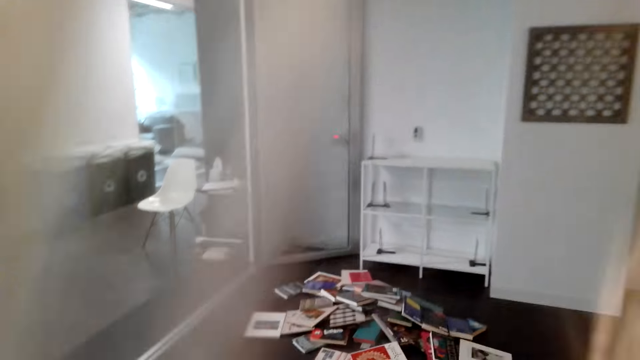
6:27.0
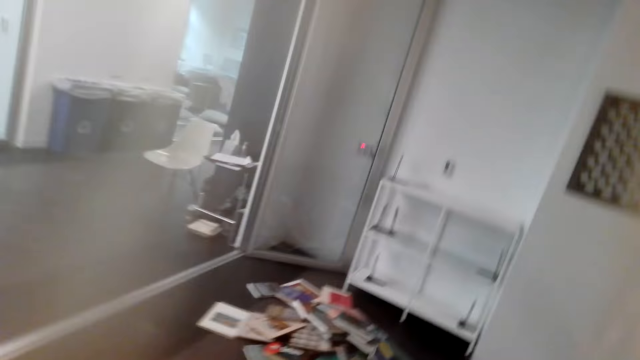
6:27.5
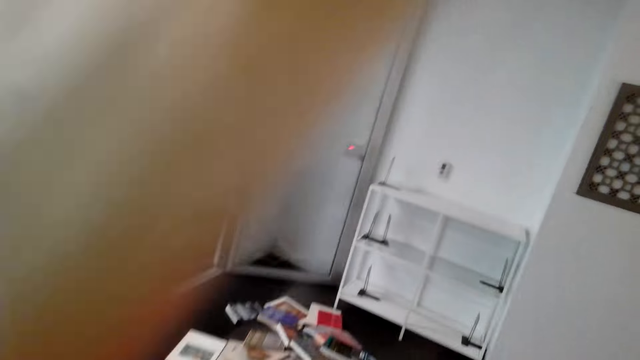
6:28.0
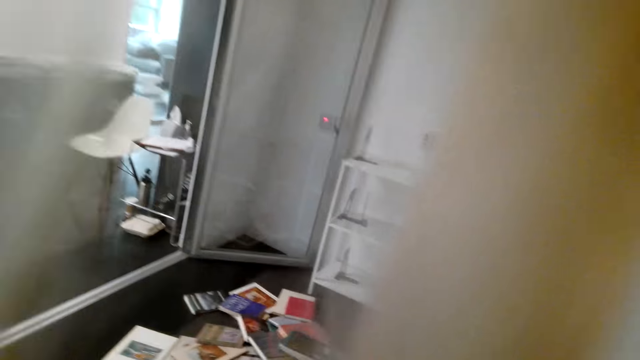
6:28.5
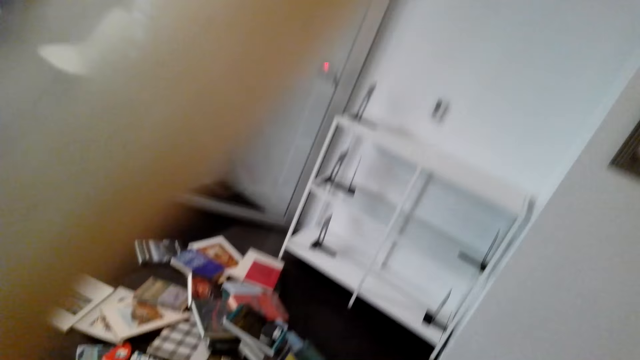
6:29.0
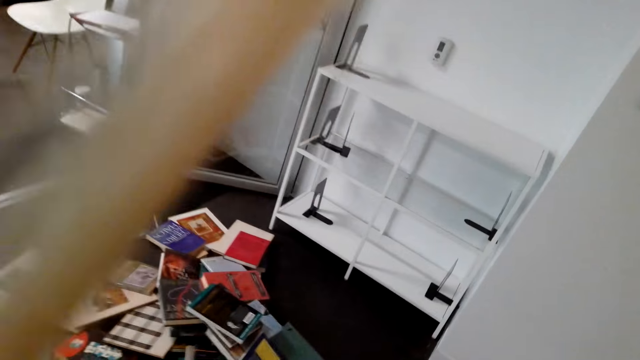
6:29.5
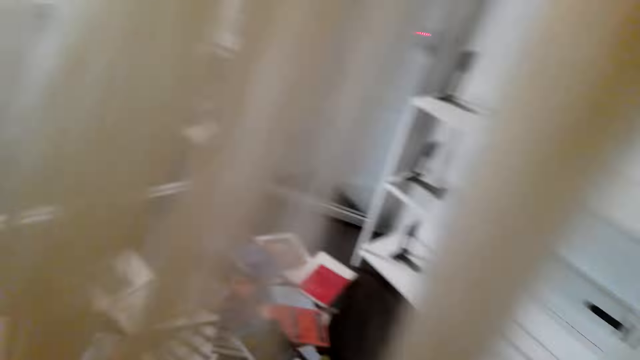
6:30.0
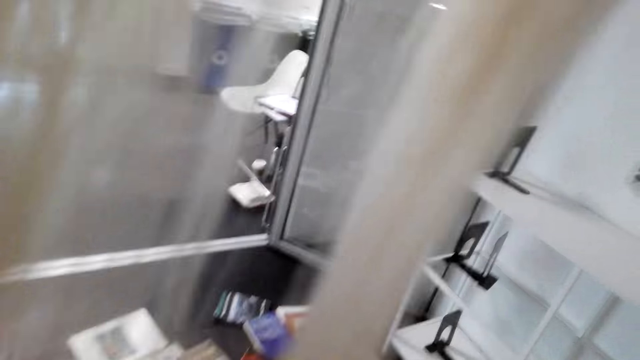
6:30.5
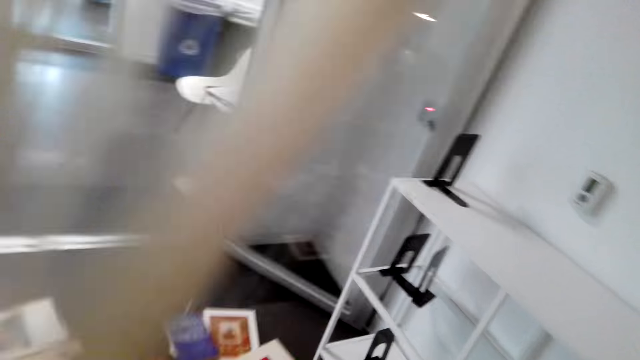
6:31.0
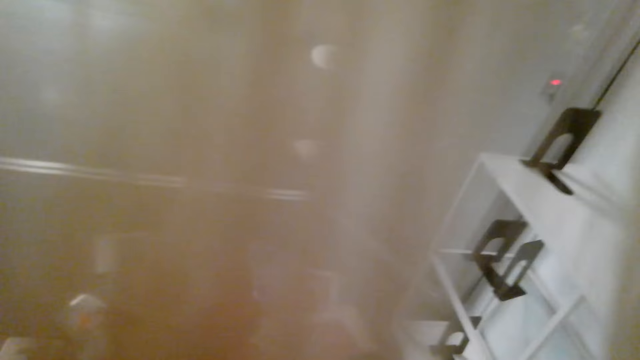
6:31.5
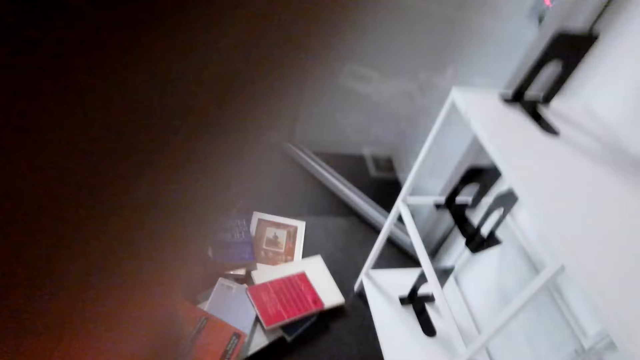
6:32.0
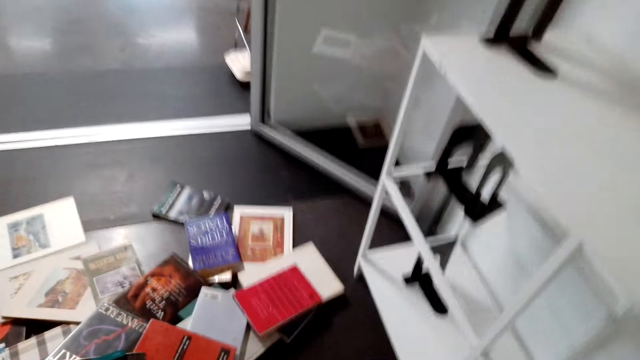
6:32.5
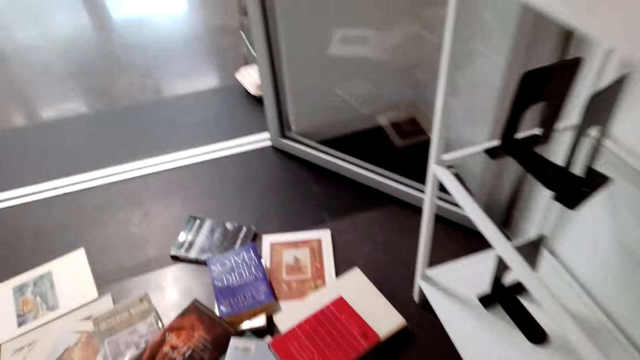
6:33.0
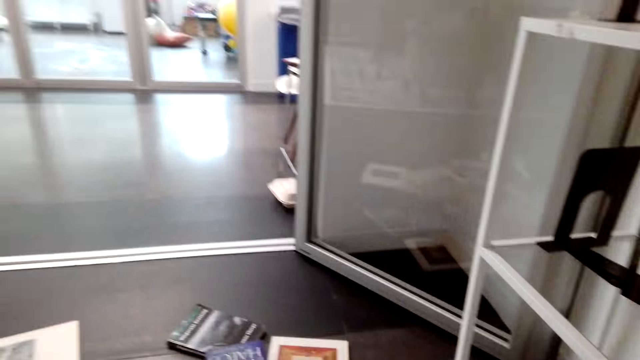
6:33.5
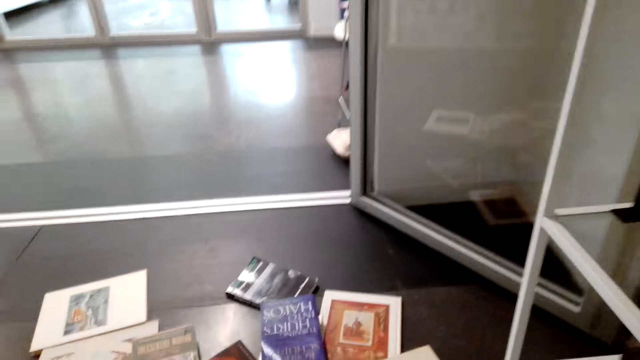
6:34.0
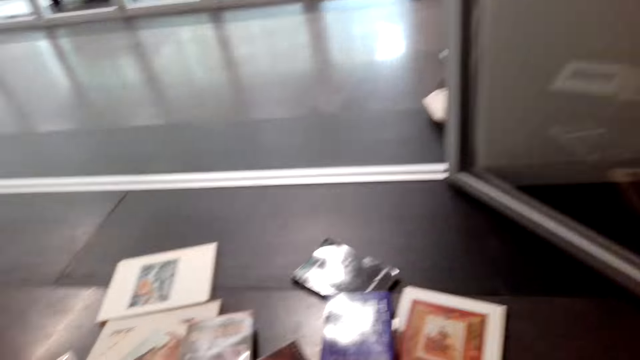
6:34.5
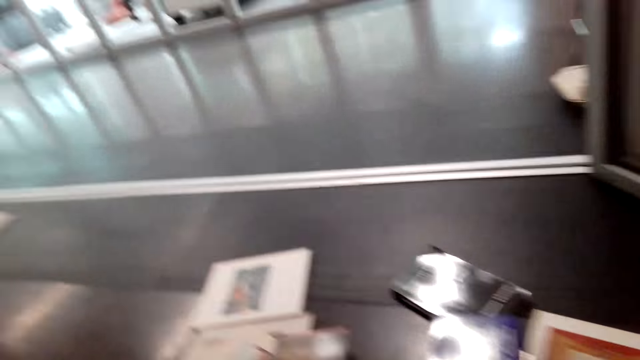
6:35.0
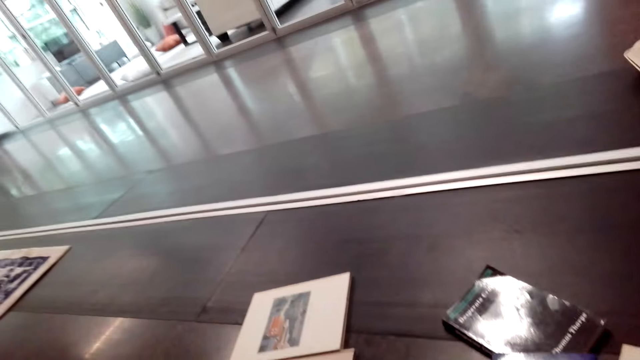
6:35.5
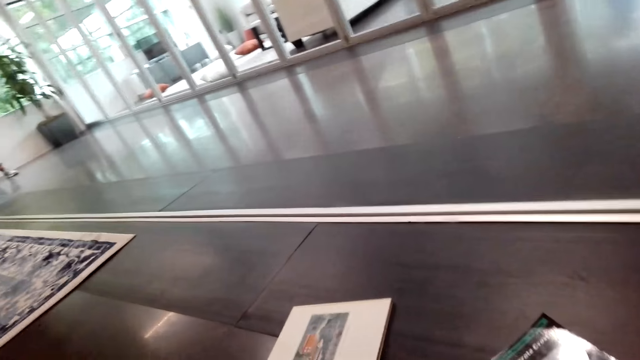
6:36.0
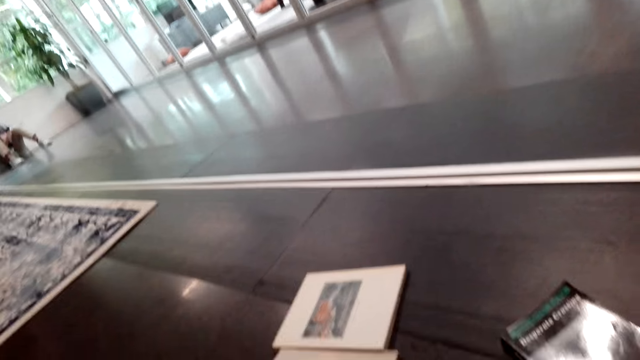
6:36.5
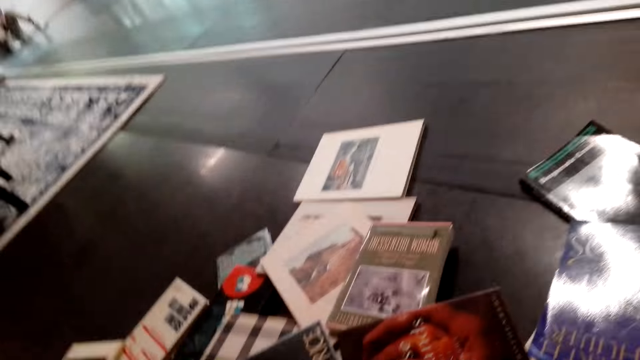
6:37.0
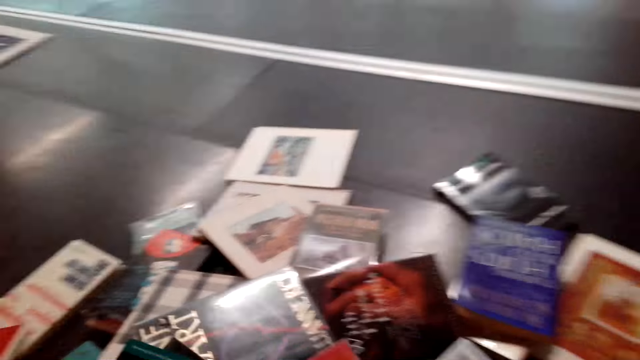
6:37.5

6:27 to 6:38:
The camera wearer walks on. They pick up a book. They sort books on the shelf.

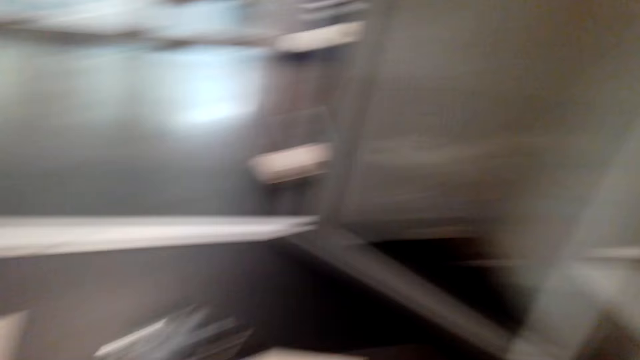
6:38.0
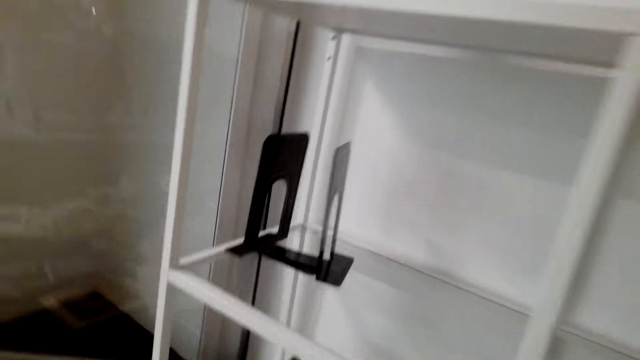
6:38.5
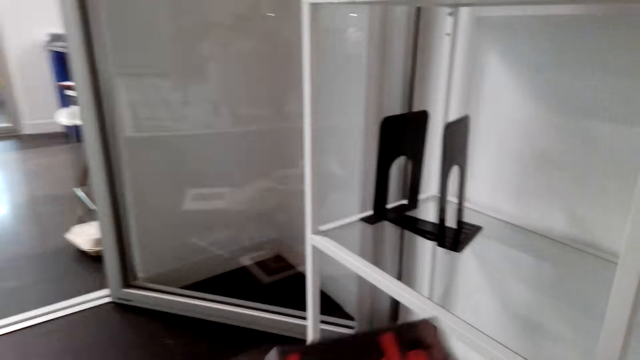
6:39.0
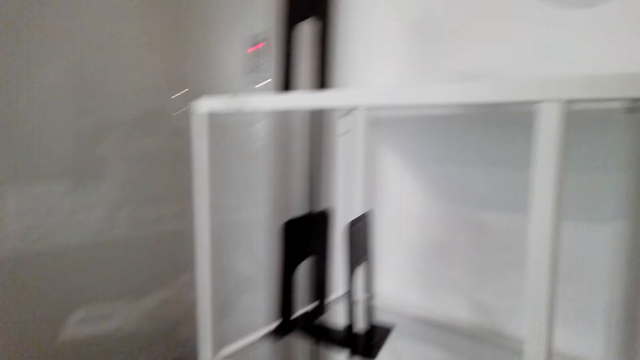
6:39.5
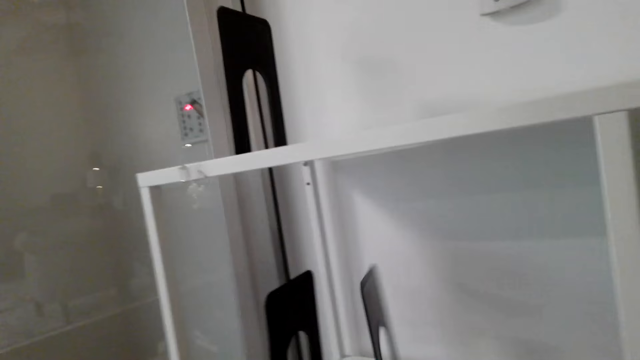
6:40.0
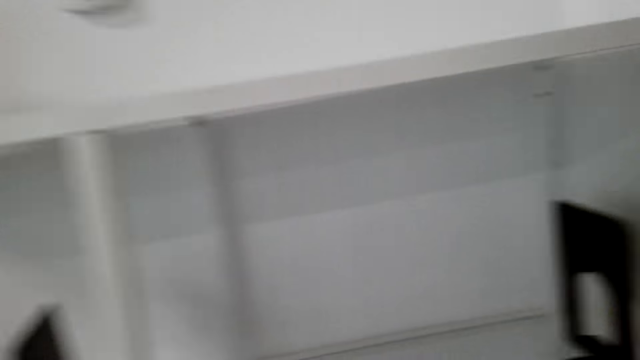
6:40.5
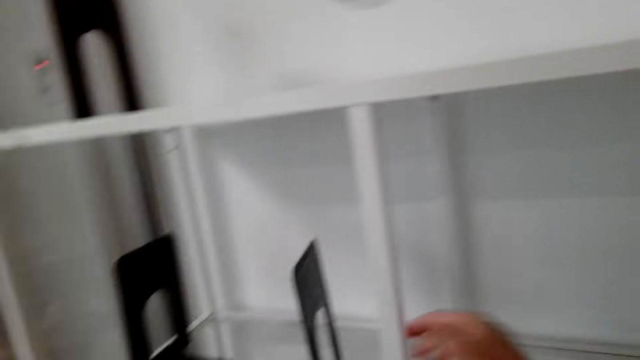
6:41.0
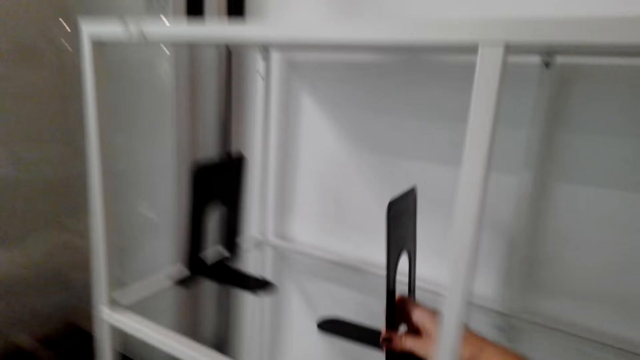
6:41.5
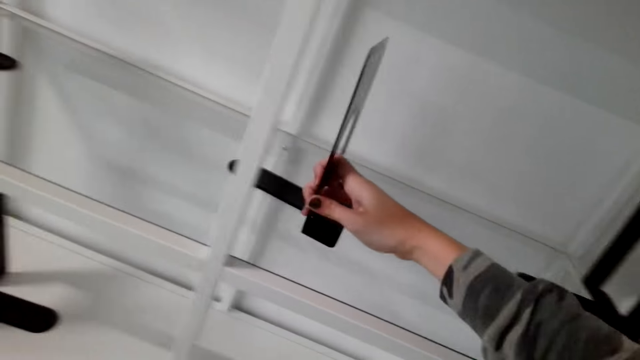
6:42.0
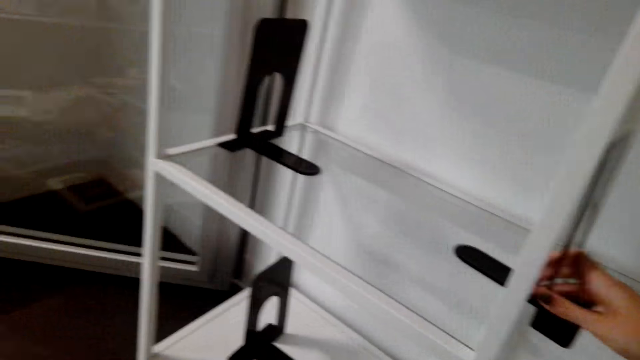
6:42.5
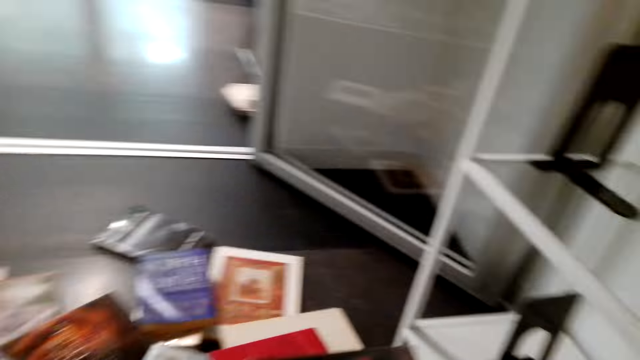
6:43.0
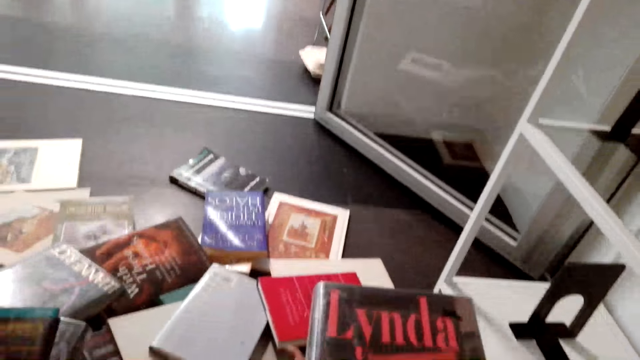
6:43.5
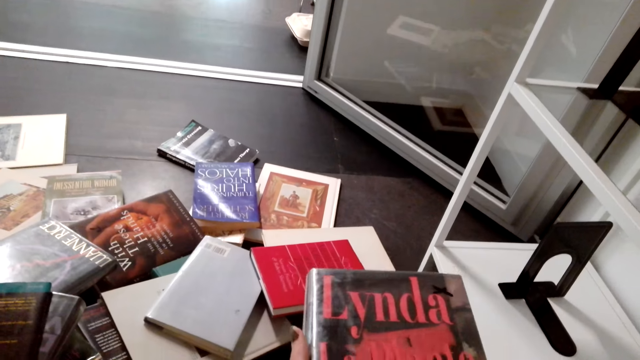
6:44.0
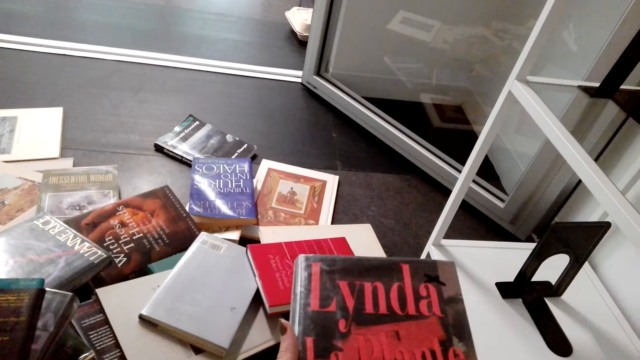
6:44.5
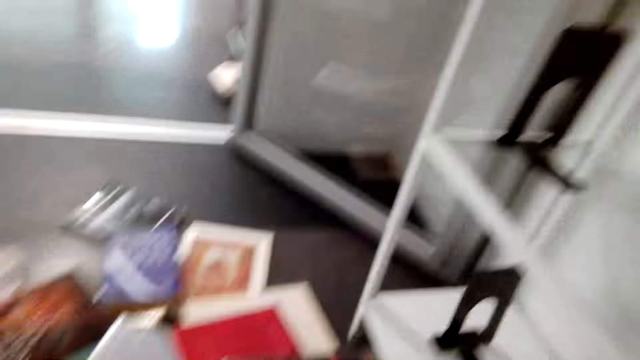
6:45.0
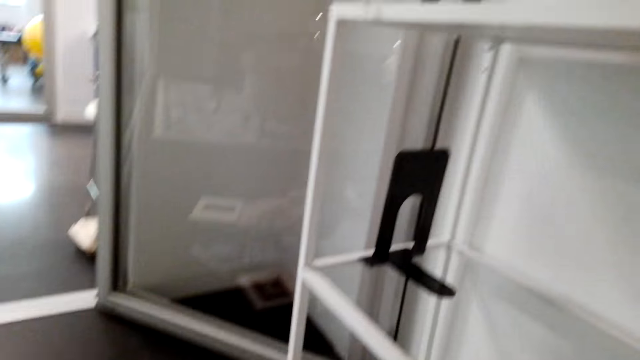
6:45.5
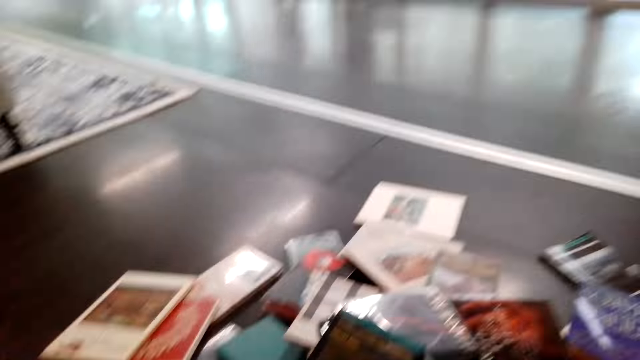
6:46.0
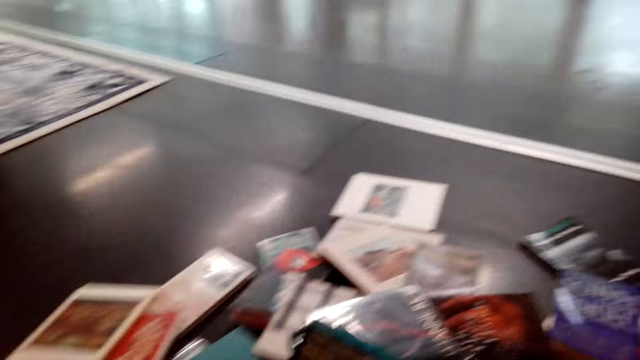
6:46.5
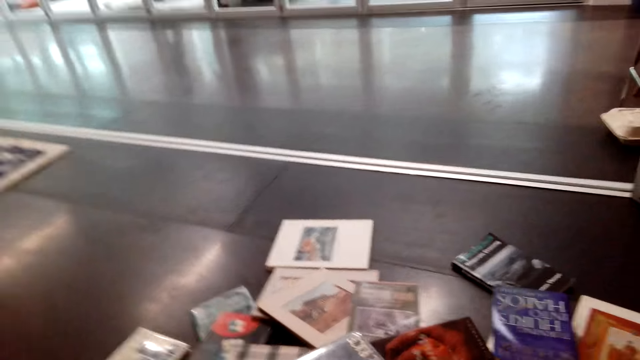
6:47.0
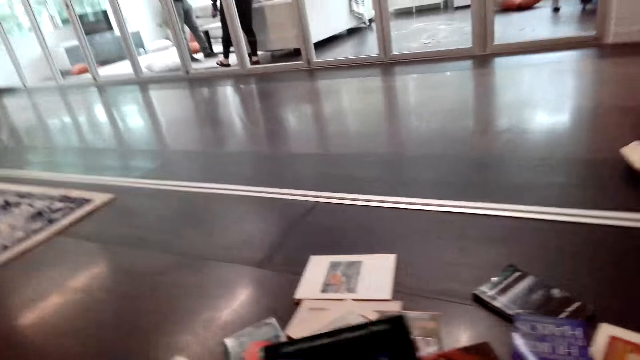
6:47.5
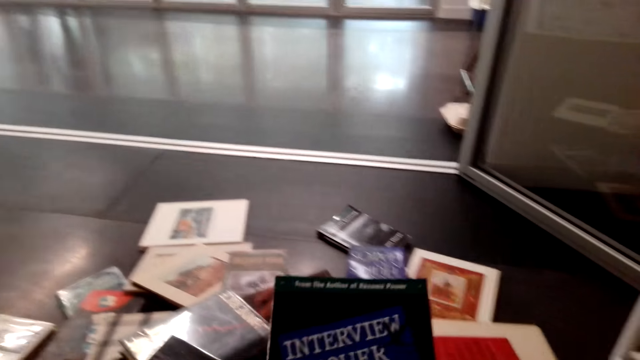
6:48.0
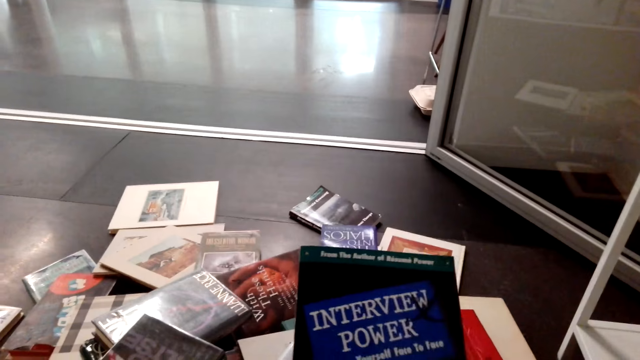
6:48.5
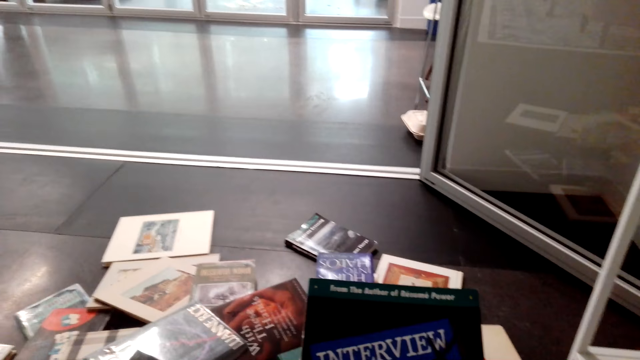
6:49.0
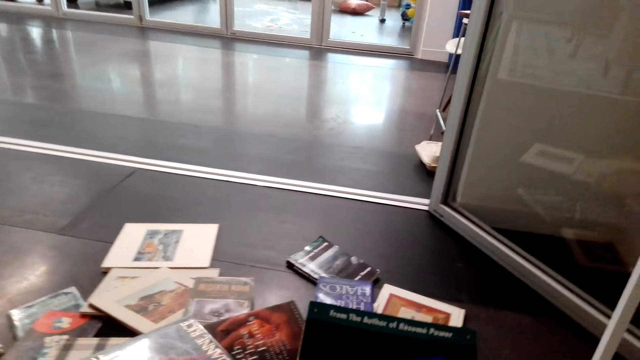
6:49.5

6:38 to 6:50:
The camera wearer moves a shelf bracket.
